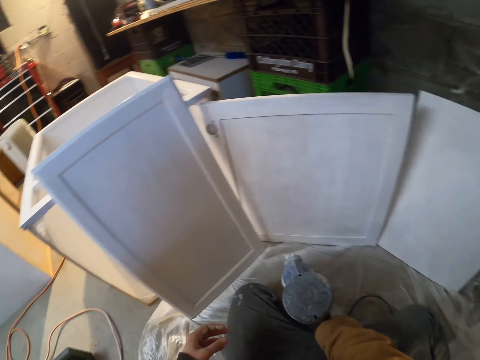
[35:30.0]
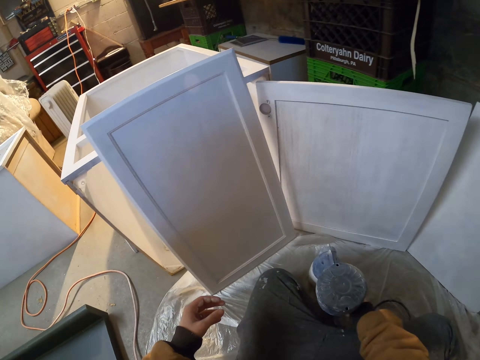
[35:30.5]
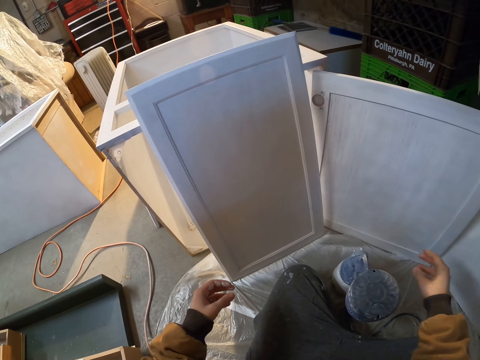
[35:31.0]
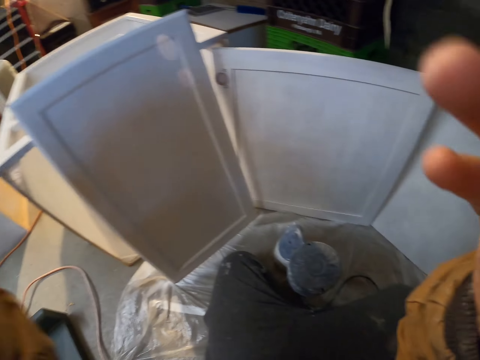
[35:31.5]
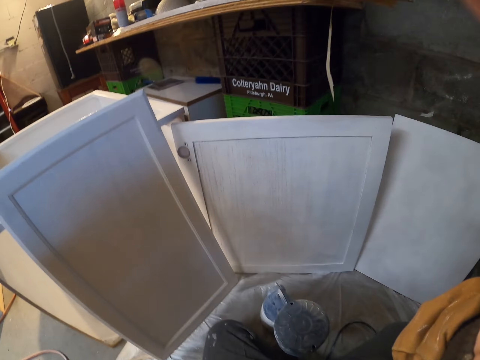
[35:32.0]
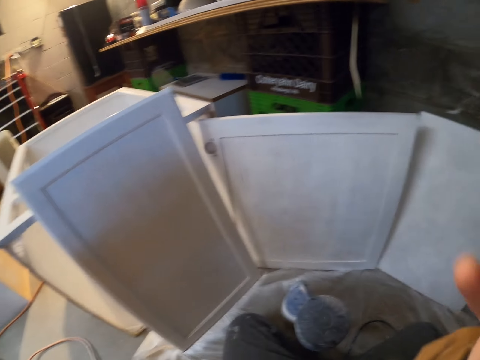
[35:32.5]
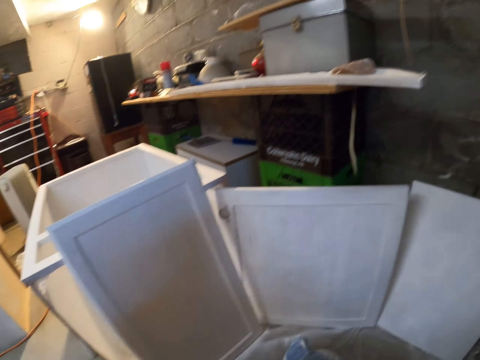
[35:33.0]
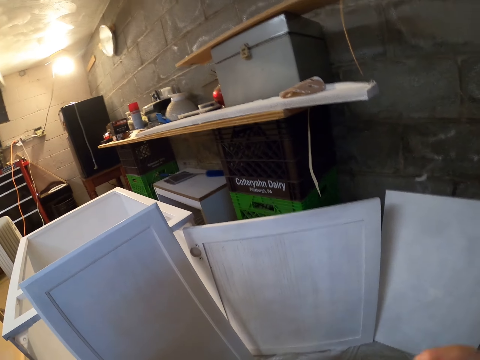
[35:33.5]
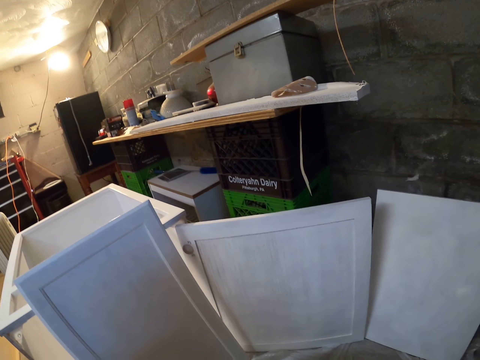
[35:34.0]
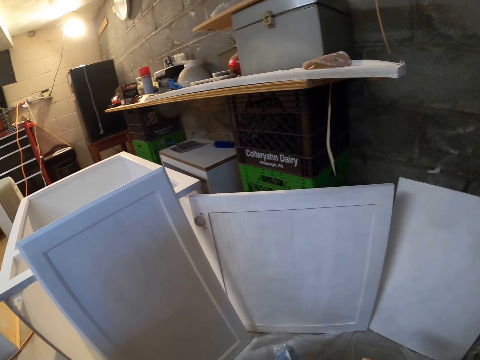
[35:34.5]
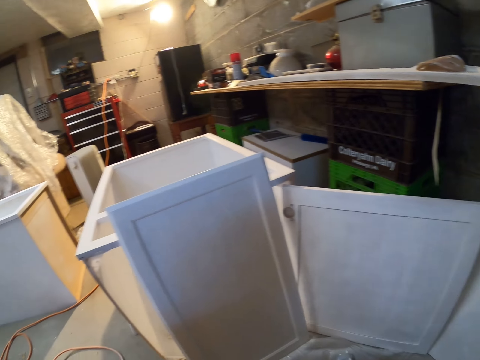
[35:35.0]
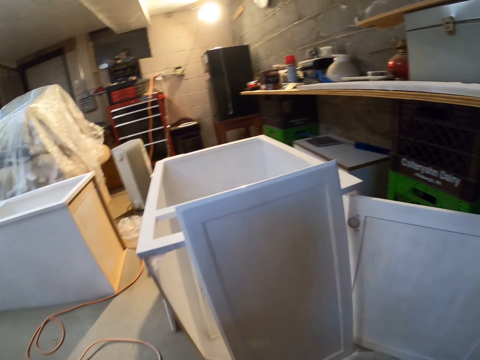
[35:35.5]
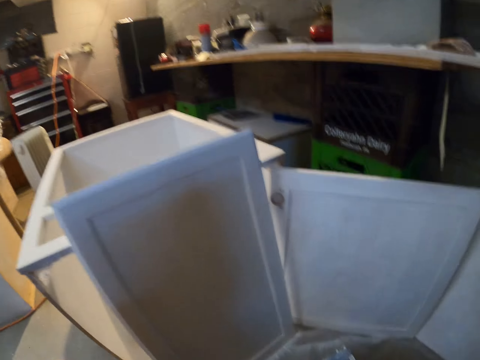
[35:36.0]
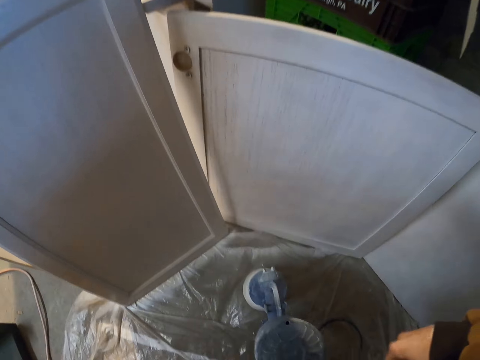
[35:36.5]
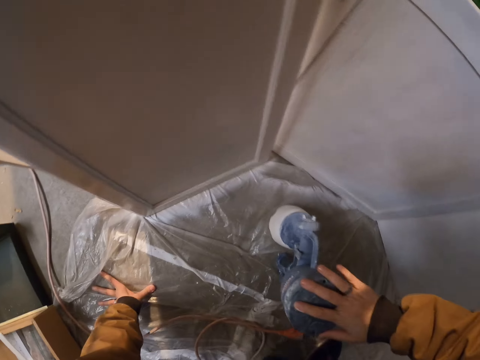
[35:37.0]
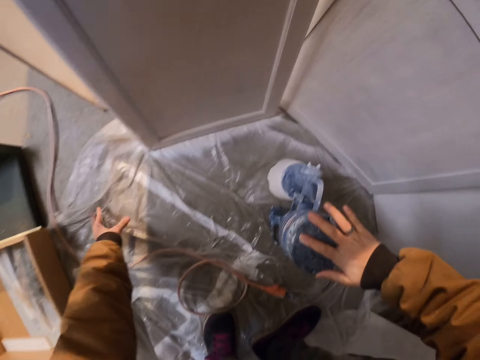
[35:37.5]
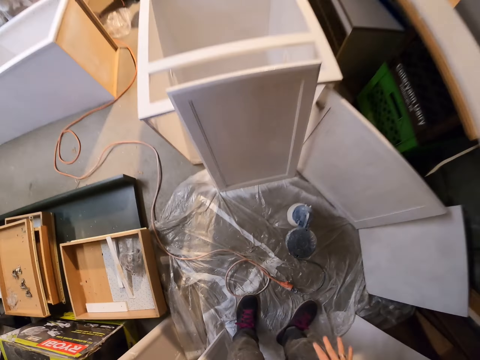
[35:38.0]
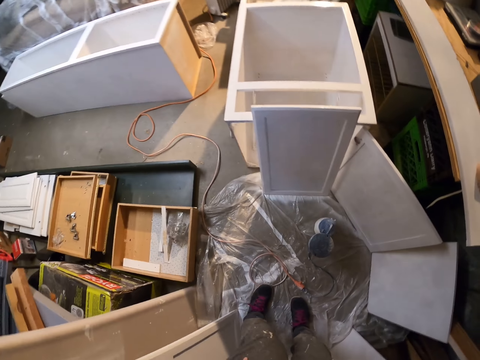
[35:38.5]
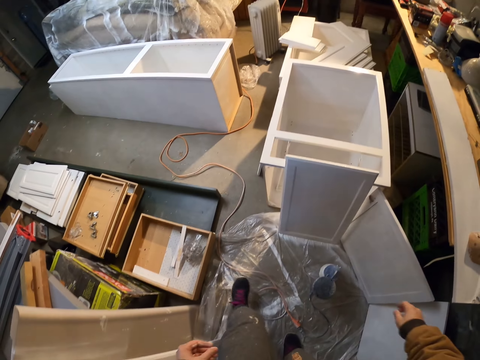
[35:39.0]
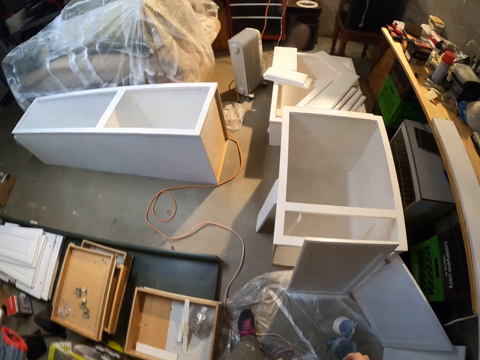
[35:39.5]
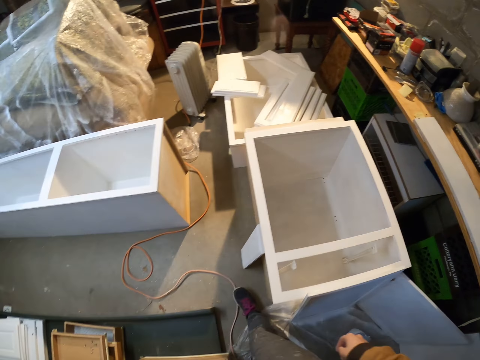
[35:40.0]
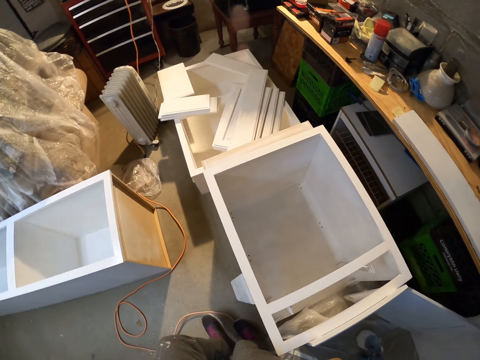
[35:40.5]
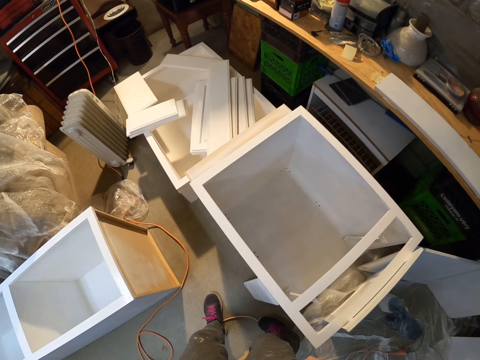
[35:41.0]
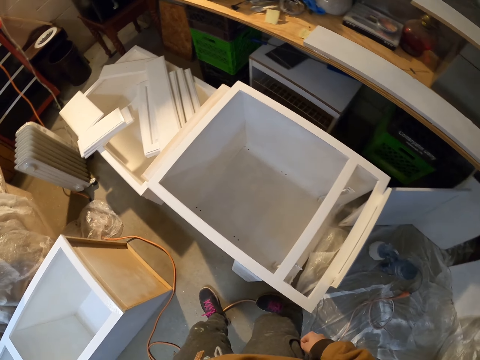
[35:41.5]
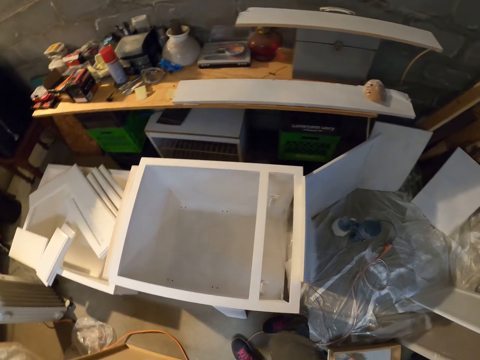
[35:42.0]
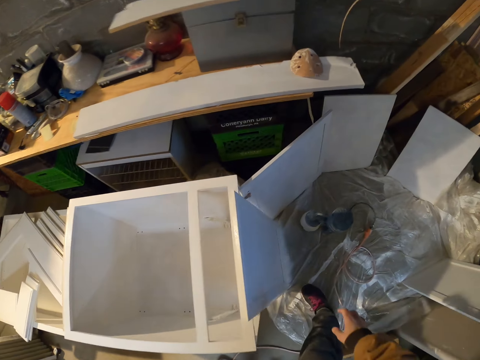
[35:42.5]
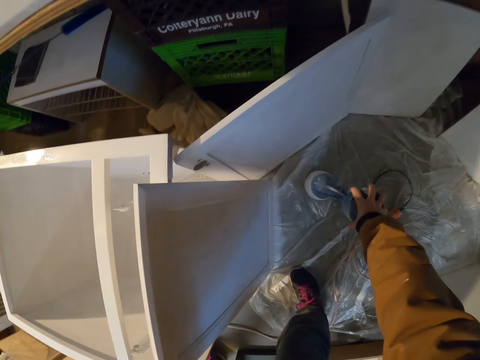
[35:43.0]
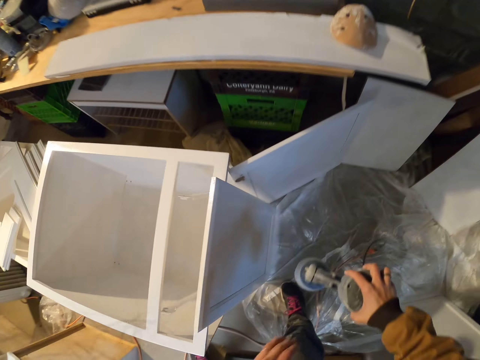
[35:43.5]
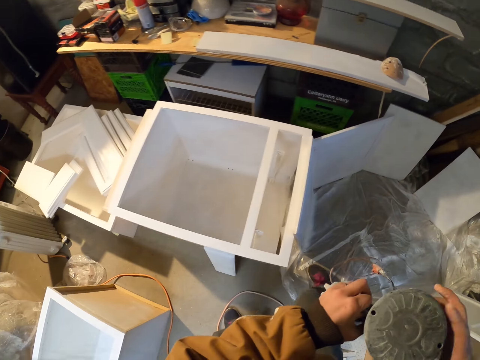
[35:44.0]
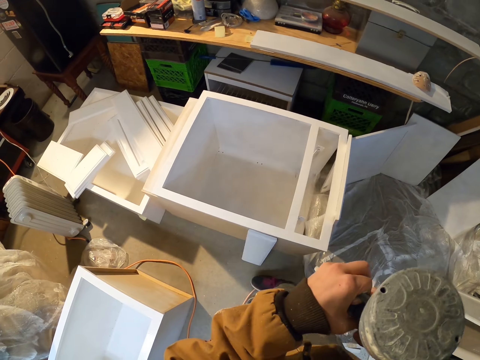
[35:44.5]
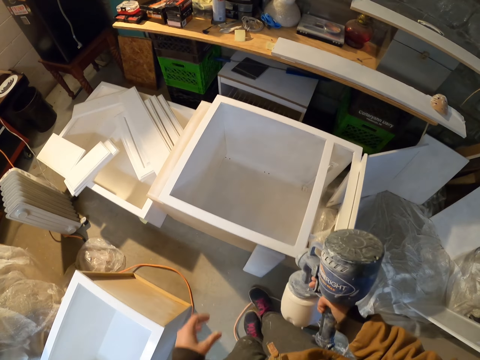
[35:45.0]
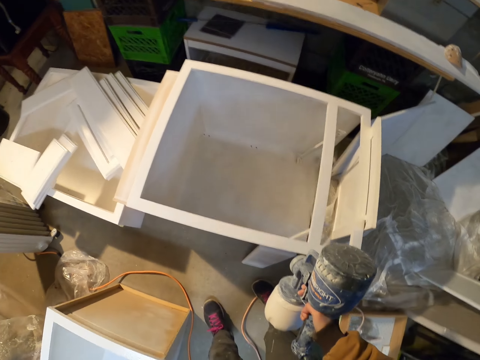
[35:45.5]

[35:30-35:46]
The camera wearer puts the paint sprayer on the floor. They adjust the camera. They lift the hand. They look around the workshop. They touch the paint sprayer. They walk around the structure. They take the paint sprayer.

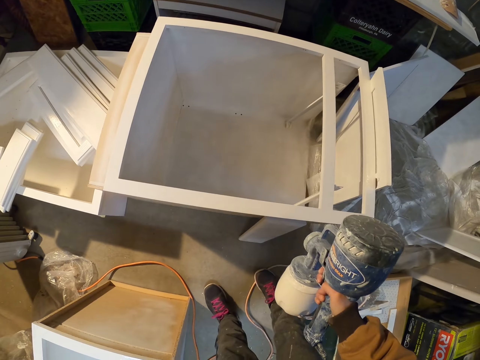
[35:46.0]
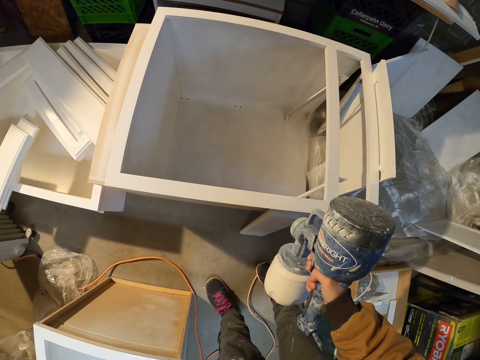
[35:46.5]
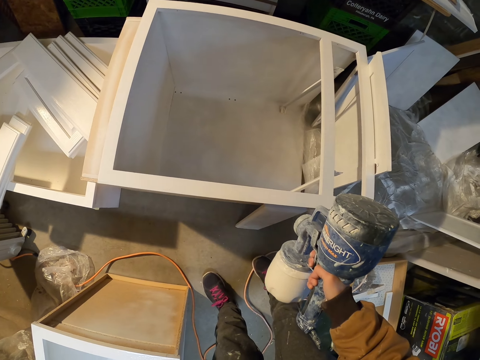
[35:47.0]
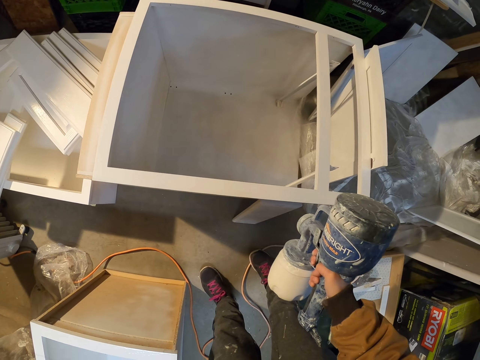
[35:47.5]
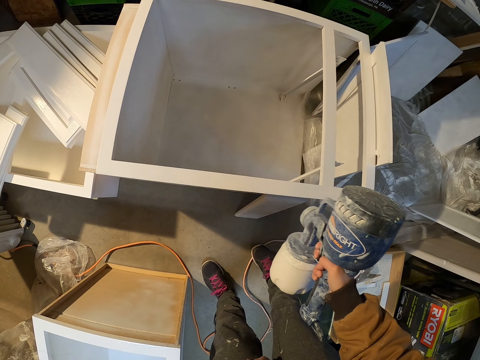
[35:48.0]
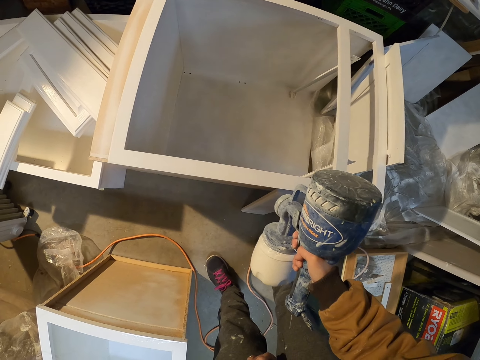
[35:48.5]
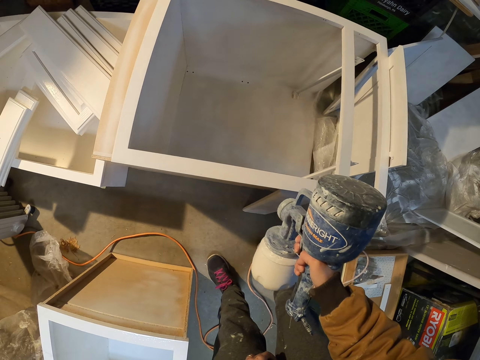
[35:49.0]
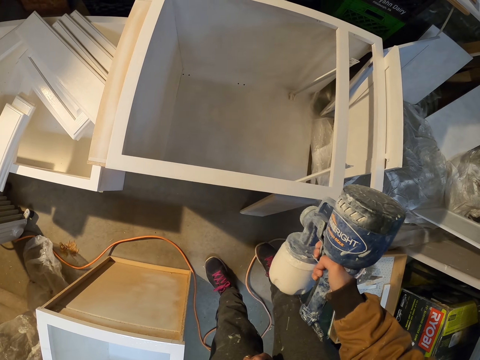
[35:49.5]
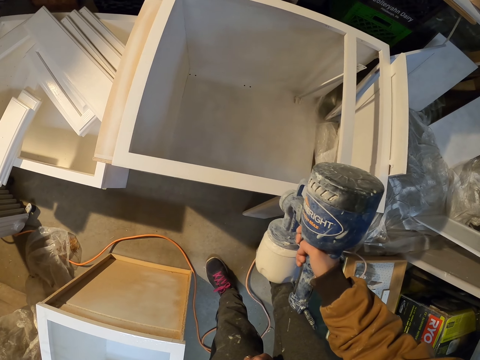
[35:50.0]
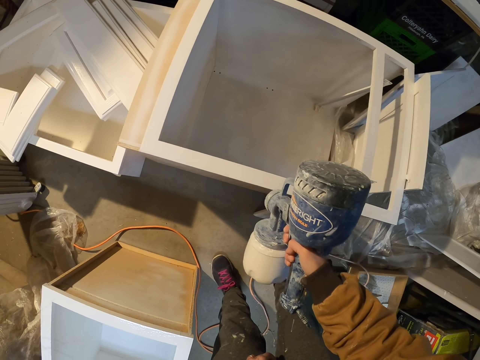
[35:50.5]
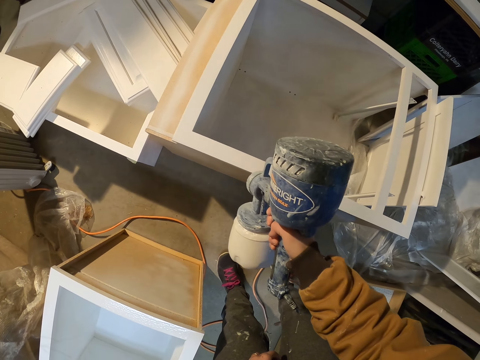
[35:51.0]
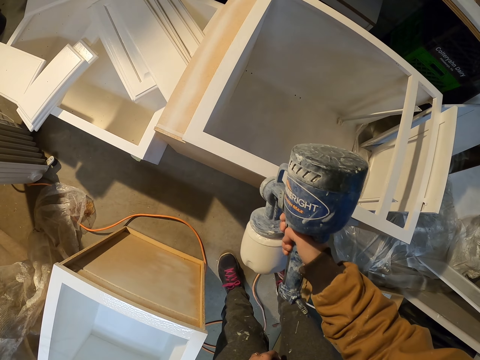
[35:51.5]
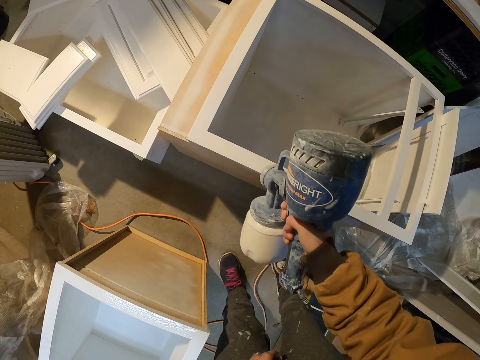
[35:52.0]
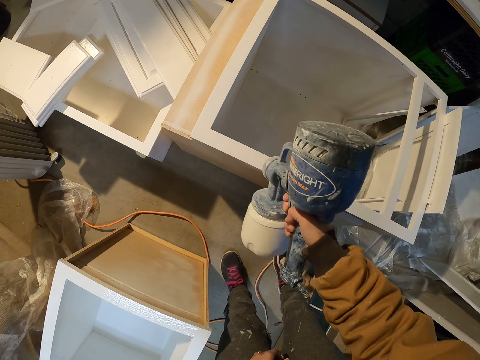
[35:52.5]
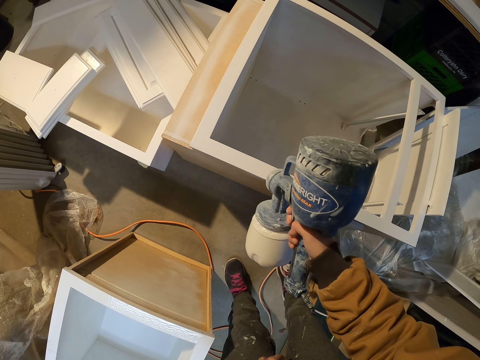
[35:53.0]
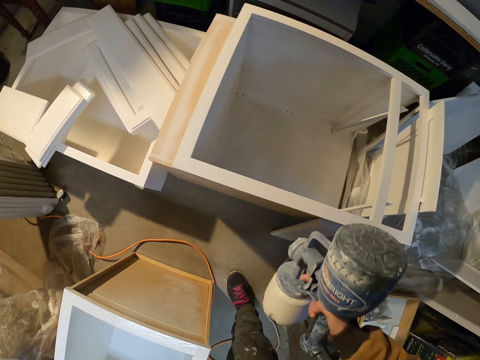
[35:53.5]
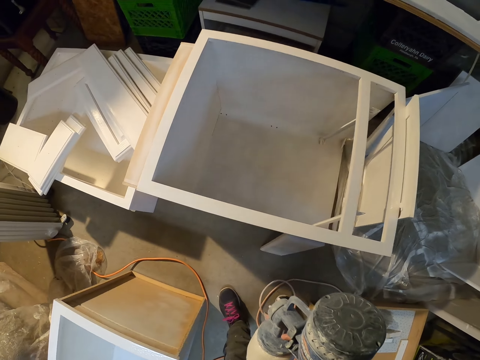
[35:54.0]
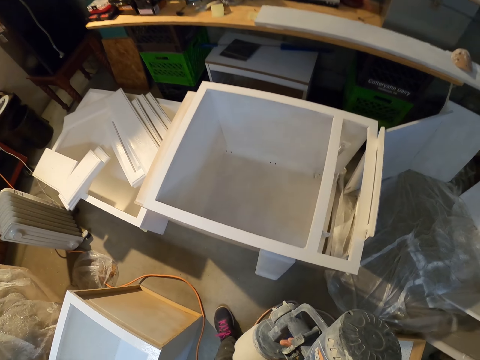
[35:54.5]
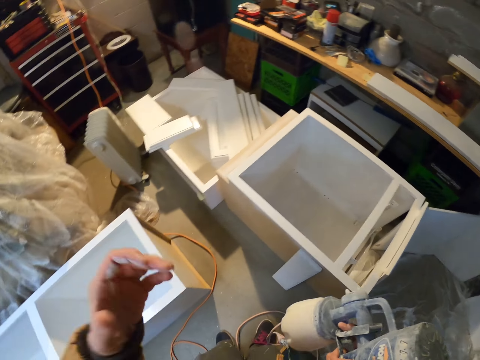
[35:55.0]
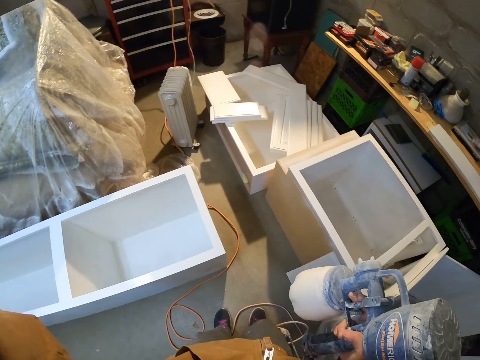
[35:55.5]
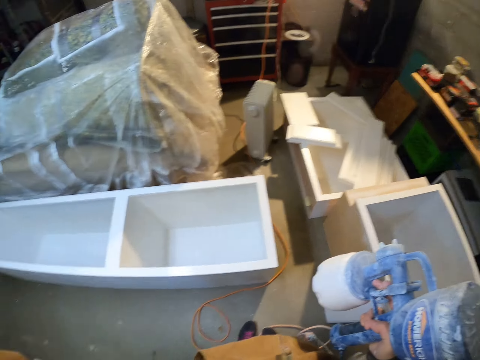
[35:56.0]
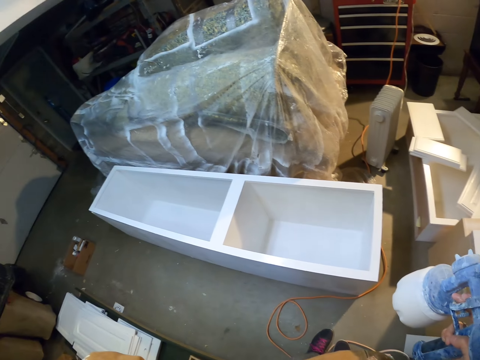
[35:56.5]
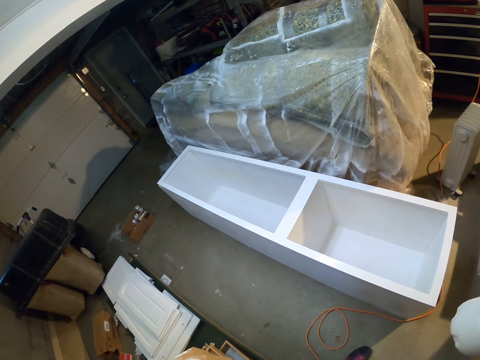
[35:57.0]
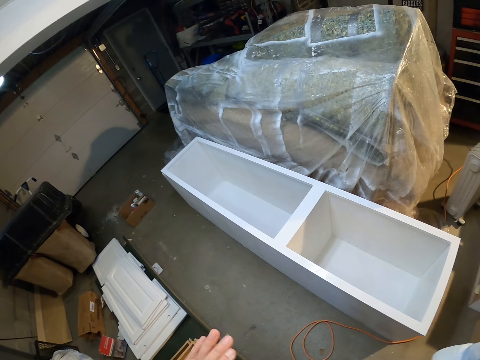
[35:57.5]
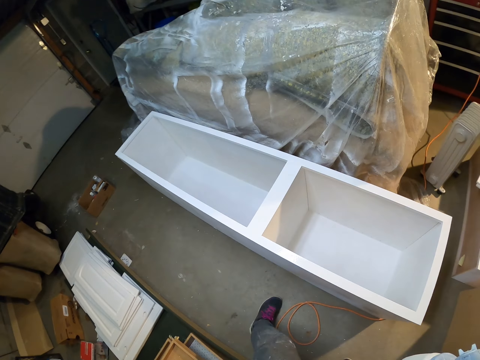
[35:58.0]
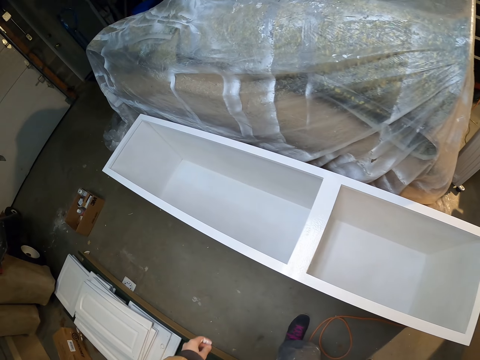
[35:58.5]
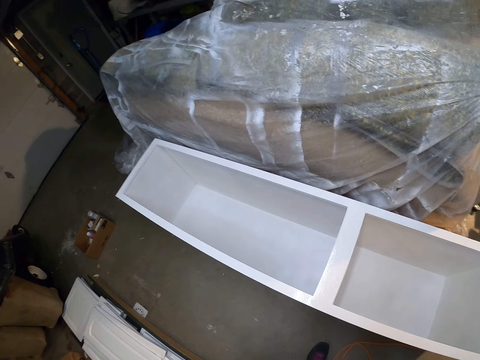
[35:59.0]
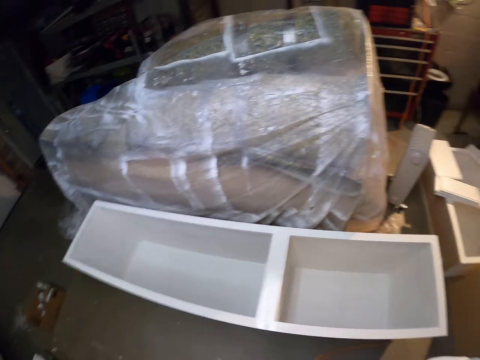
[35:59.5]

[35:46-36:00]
The camera wearer sprays the structure with a paint spray gun. They lift the hand. They look around. They adjust the cable. They walk around.
